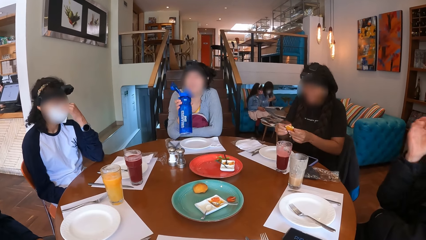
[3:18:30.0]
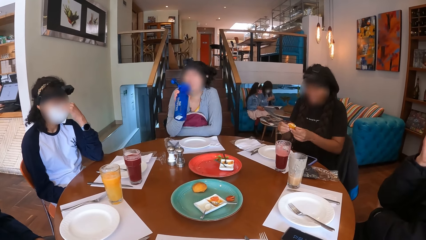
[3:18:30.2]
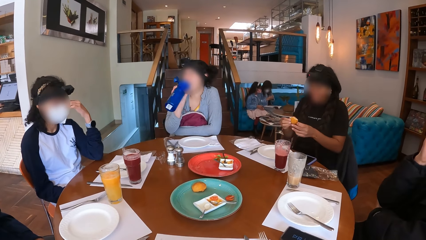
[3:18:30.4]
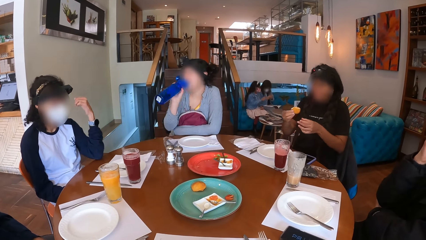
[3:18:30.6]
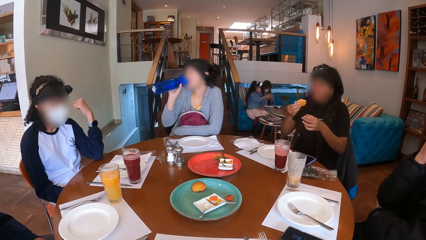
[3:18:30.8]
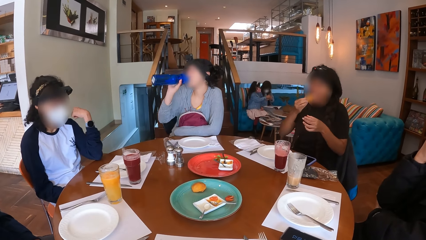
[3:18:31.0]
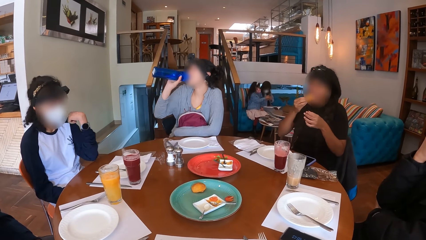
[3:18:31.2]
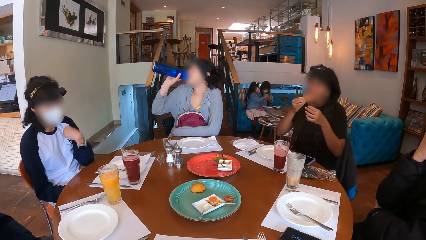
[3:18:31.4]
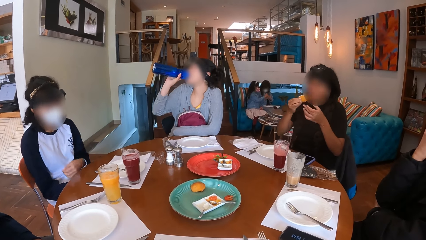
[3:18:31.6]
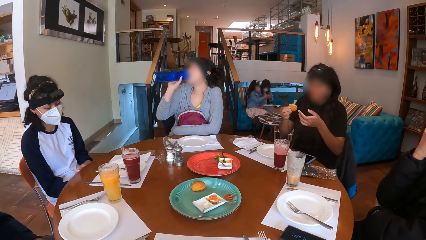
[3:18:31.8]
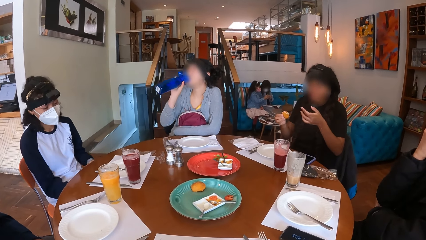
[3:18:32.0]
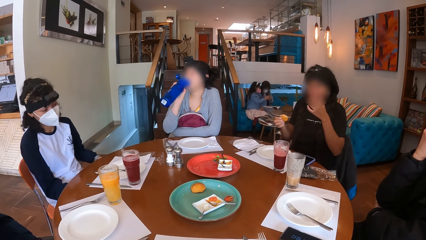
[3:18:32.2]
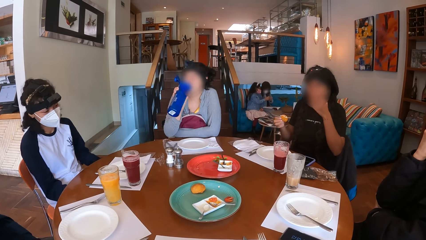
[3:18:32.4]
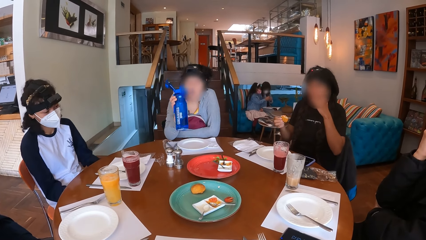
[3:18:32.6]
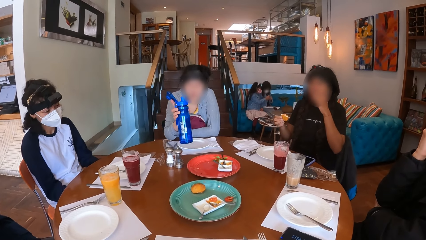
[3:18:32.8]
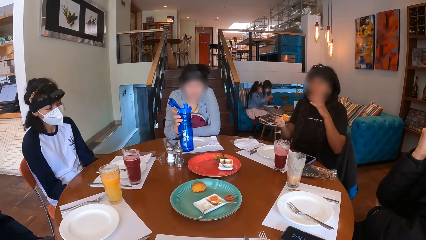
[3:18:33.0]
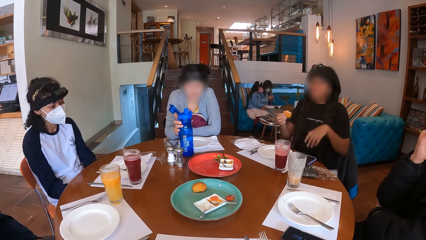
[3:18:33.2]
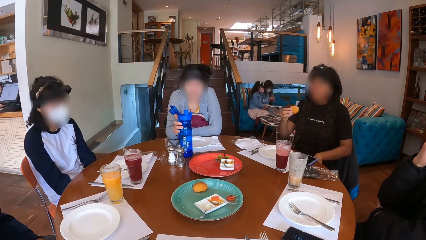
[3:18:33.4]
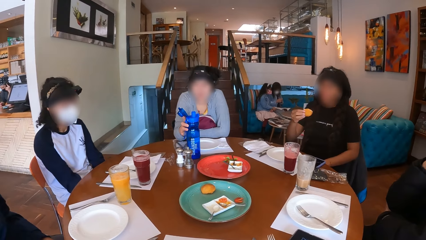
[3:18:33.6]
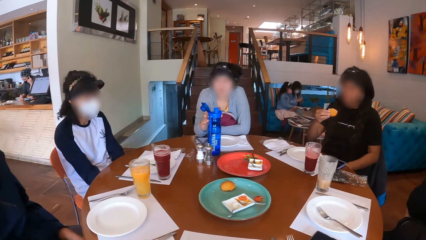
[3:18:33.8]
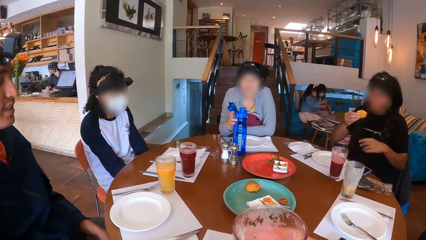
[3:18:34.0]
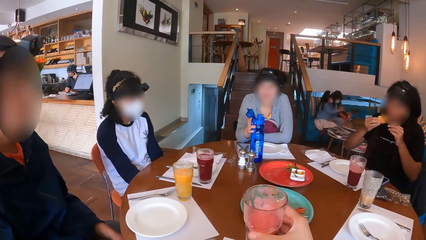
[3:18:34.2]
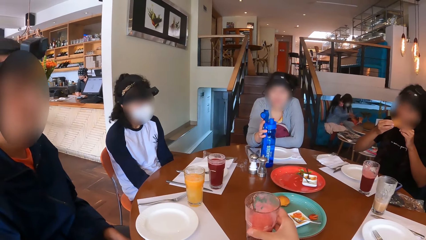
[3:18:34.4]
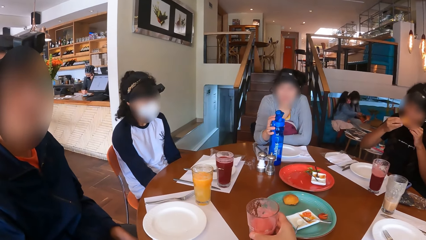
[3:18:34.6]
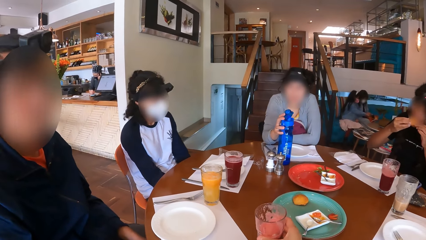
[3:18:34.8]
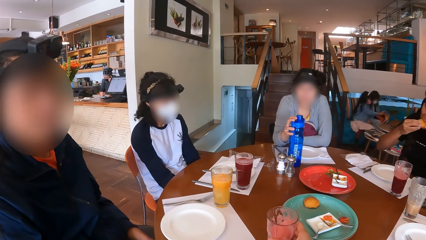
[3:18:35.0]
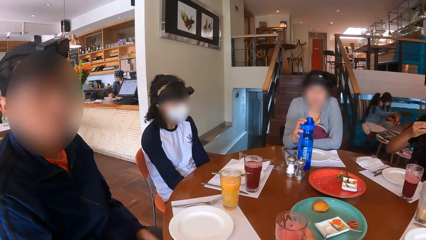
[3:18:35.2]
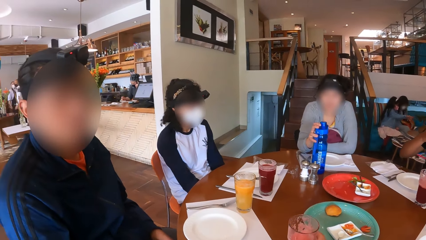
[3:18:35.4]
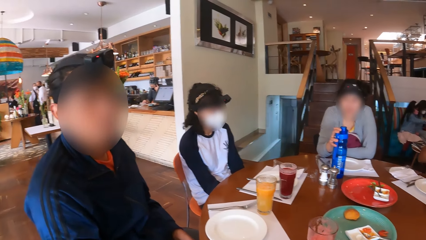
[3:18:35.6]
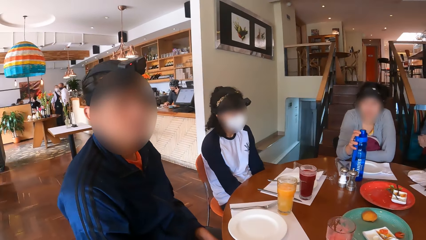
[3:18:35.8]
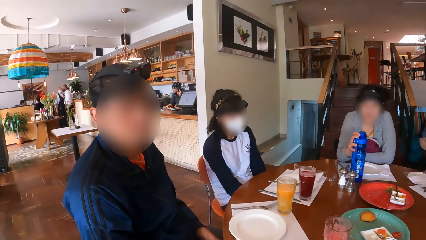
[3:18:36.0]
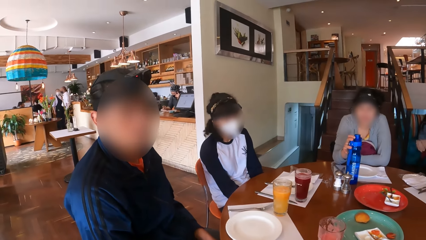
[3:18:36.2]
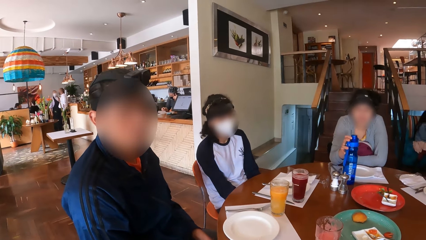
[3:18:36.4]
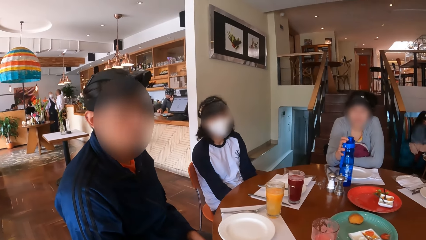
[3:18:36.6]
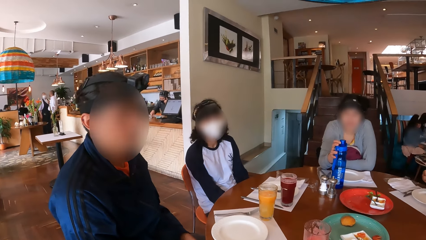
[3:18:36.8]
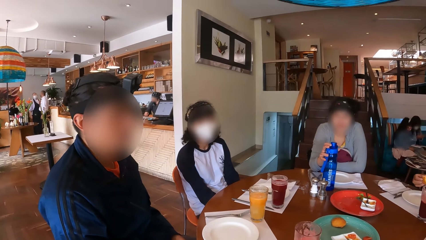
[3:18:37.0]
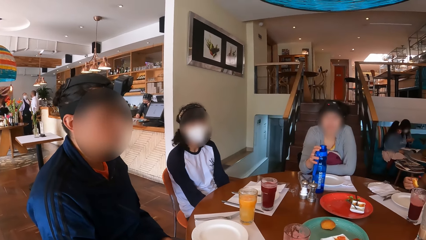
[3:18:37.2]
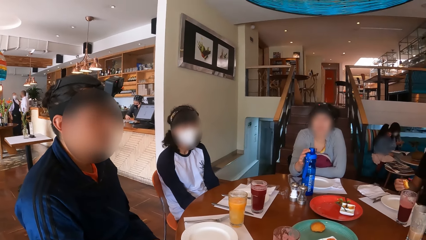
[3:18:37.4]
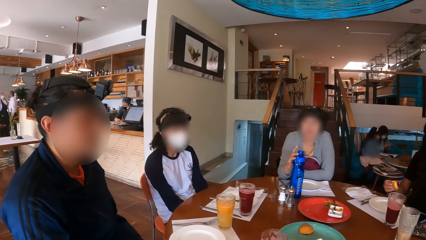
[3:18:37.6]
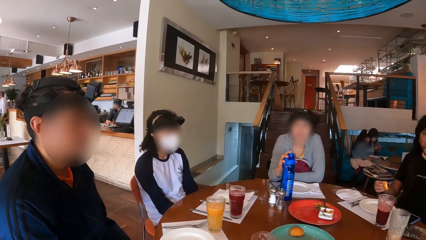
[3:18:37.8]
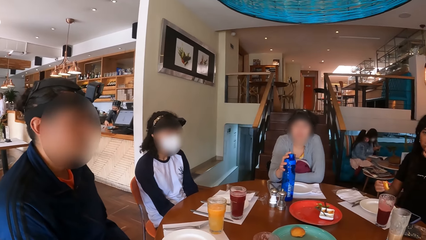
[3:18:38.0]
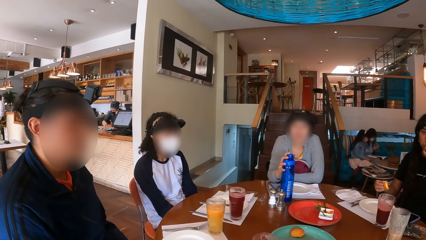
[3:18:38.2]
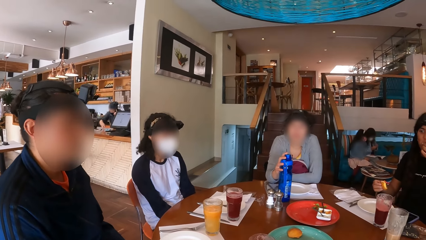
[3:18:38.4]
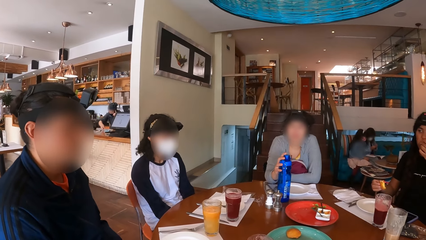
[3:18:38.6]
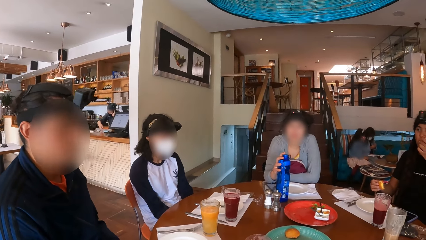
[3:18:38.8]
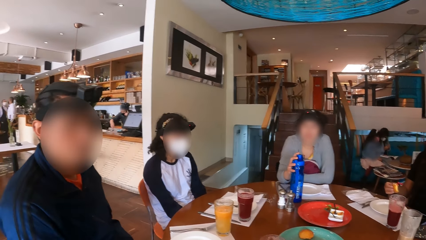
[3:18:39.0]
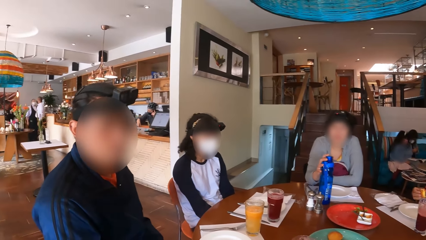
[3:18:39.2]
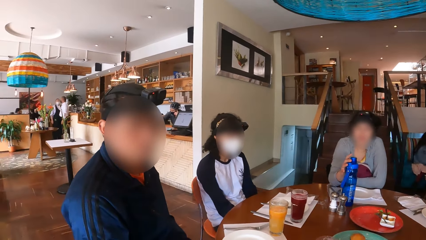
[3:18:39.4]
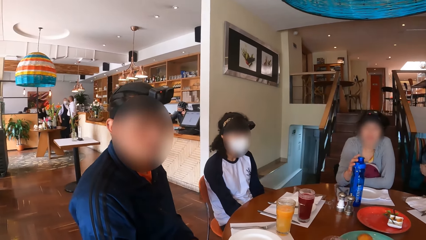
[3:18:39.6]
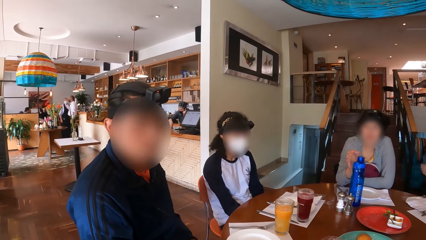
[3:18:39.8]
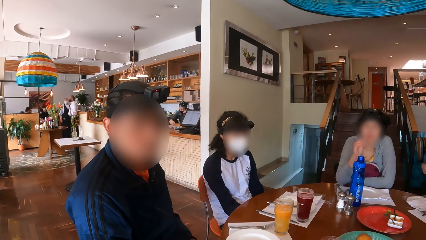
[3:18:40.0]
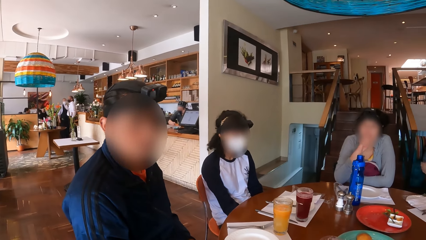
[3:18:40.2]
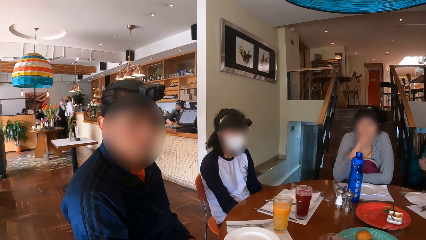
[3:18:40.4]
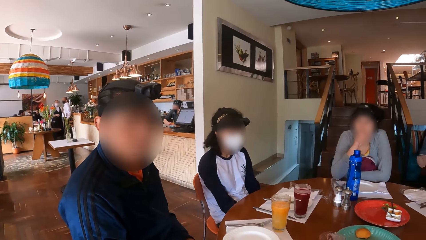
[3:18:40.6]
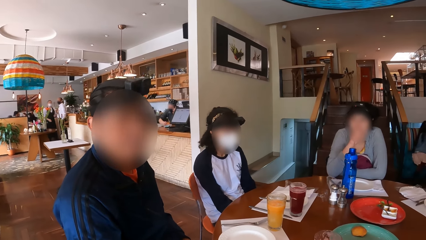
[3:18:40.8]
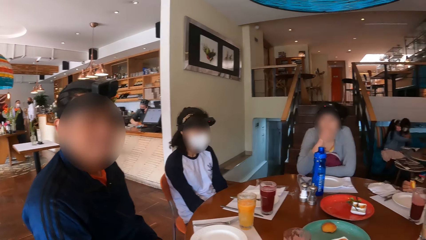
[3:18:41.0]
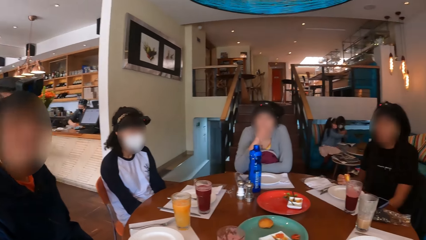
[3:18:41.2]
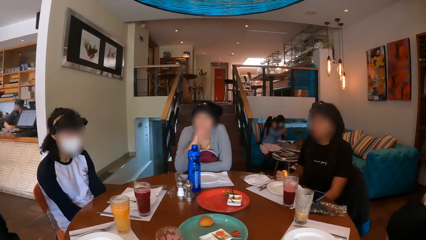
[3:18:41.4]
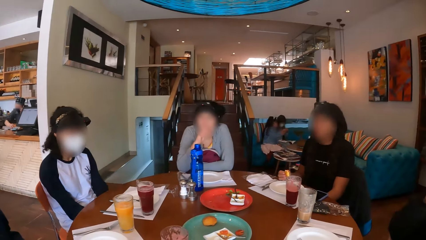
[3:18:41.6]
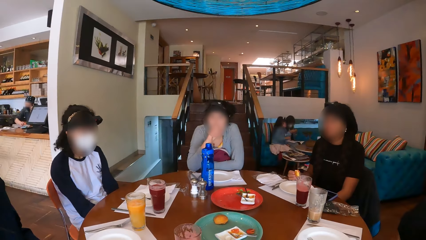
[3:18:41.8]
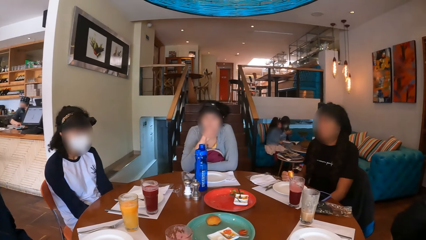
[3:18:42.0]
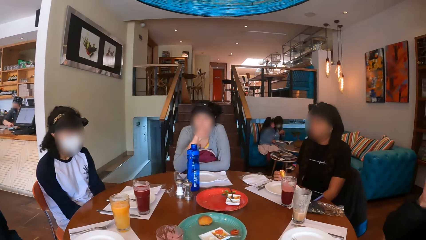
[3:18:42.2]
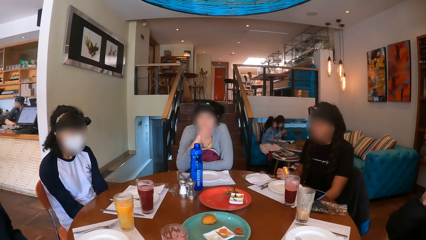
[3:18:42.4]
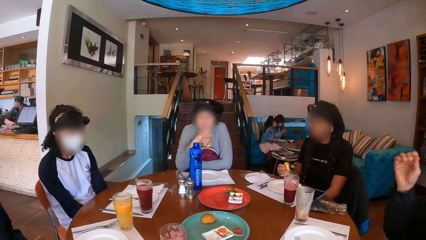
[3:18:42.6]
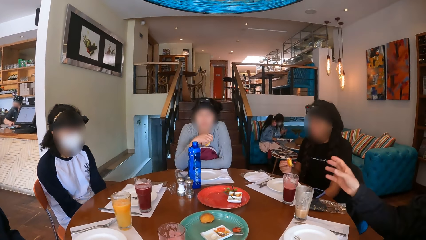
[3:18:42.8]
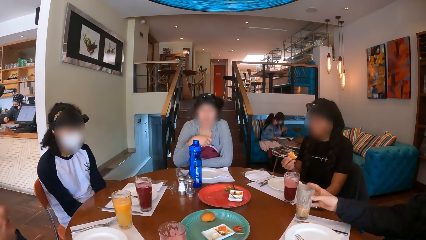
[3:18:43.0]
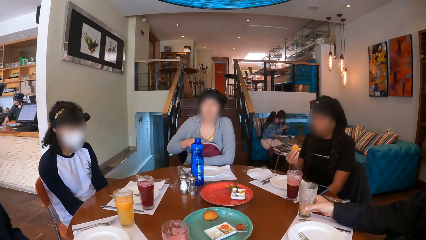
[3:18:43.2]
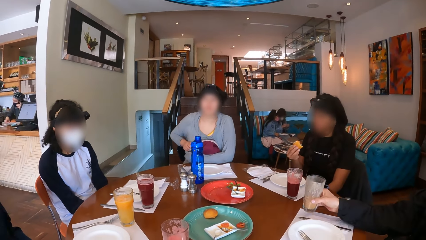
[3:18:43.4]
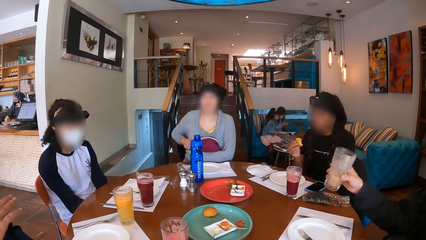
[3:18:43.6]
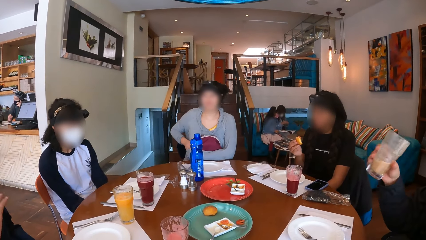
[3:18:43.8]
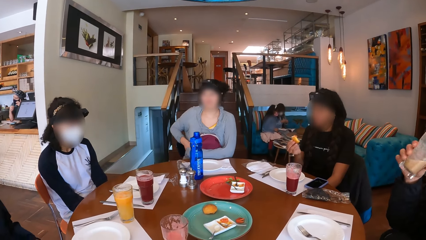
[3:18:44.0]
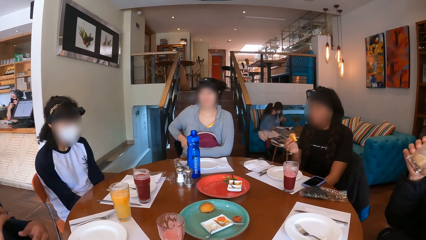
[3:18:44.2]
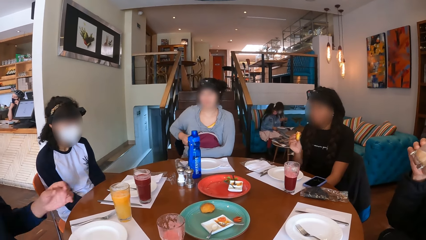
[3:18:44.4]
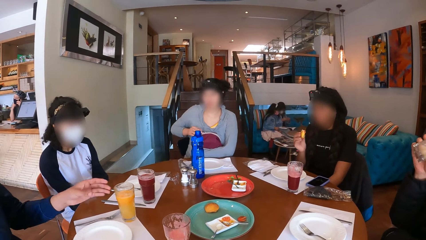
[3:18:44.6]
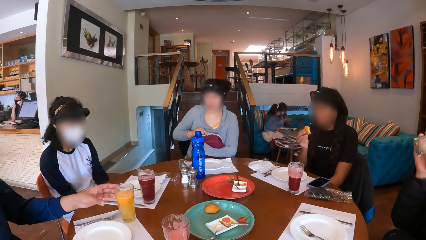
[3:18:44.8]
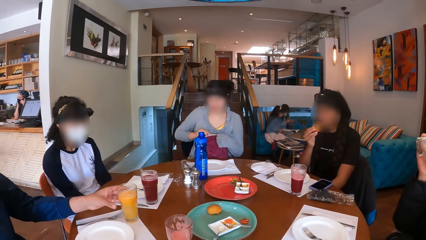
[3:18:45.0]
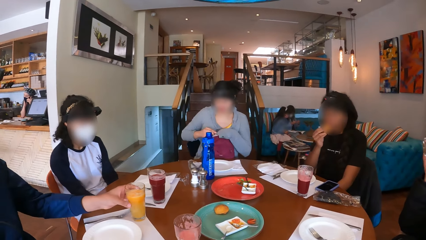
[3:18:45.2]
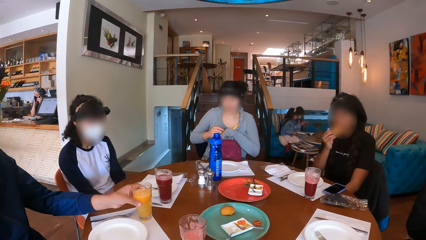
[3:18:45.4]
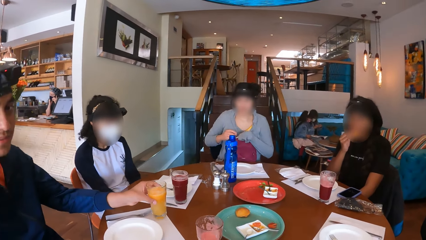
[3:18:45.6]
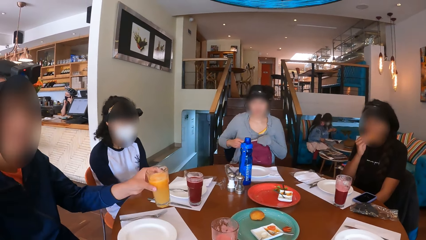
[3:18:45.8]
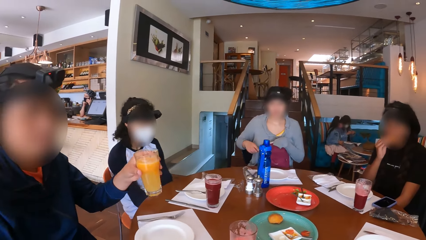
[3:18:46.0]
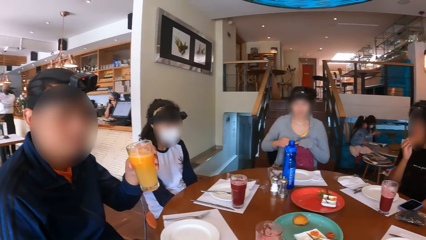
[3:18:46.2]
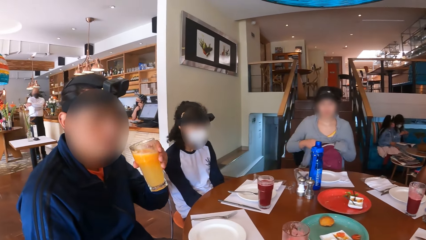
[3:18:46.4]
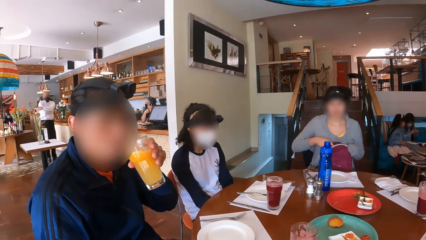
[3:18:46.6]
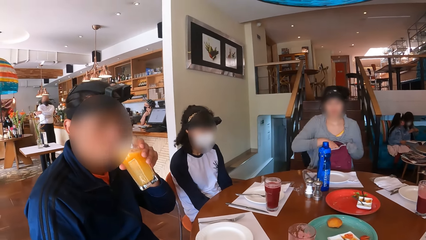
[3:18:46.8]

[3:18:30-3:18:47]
A woman picks the water bottle from the table with her right hand. Another woman holds the bun with her hands. The first woman drinks water from the water bottle in her right hand. The second woman puts the bun in her mouth with her right hand and licks her left hand. The first woman drops the water bottle on the table with her right hand. The second woman holds the bun in her right hand with her left hand and puts the bun in her mouth with her hands. The camera wearer drops a glass of juice on the table with her right hand. The first woman closes the water bottle on the table with her right hand and holds the water bottle on the table with her right hand. The second woman holds the bun in her right hand. The first woman places her right hand on her face. A man looks at the camera wearer. The second woman removes her right hand from the table. Another man picks the glass of juice from the table with his right hand. The first woman unzips the bag on her lap with her right hand. The other man drinks juice from the glass of juice in his right hand. The camera wearer gestures. A third man picks a glass of juice from the table with his left hand. The second woman puts the bun in her mouth with her right hand. The first woman unzips the bag on her lap with her left hand.
